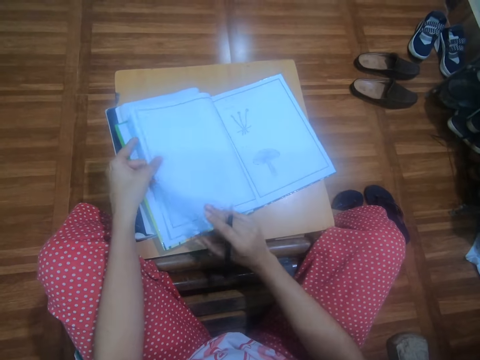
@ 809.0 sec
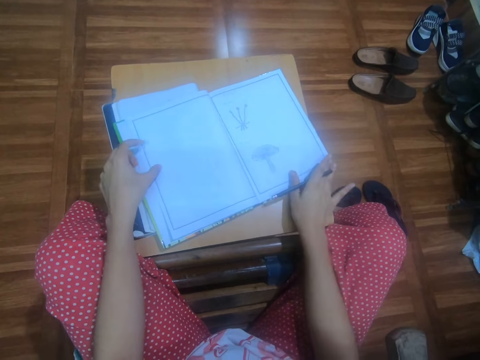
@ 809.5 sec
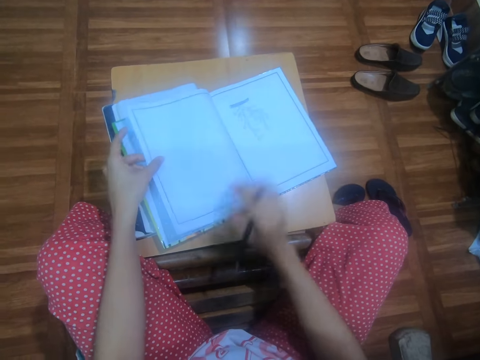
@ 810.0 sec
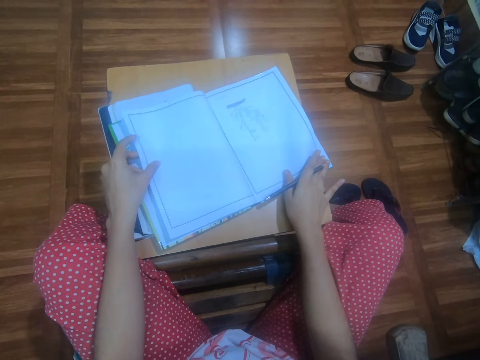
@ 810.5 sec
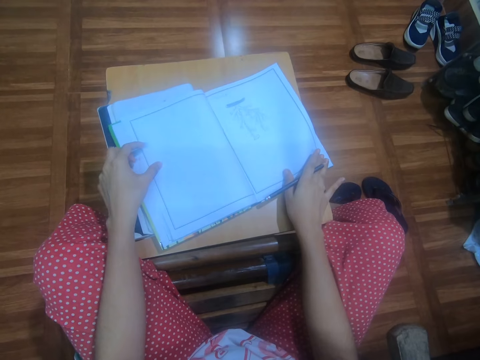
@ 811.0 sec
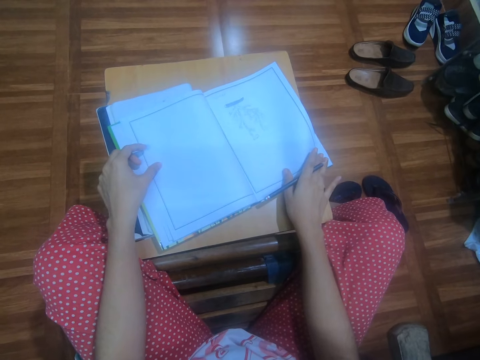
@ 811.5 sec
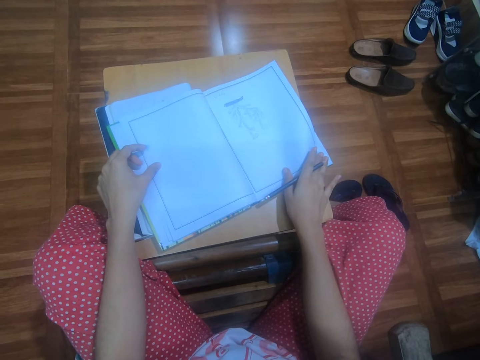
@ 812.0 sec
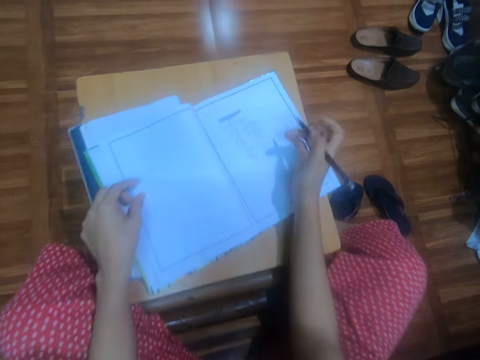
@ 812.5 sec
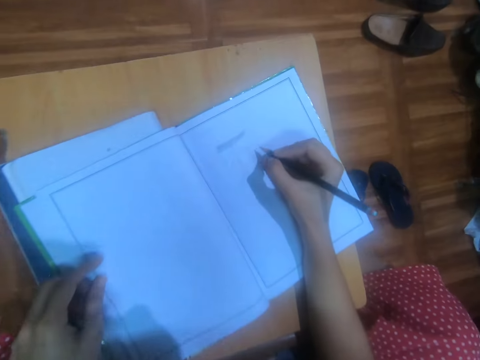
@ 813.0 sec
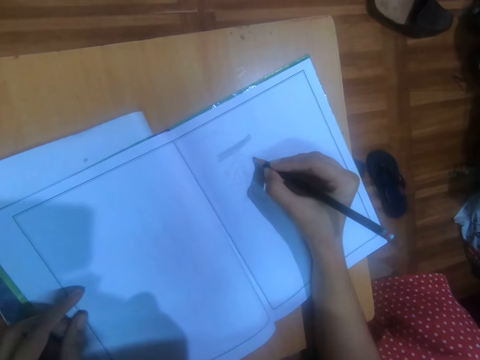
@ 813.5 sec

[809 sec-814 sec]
The camera wearer writes on the book with the pencil in her right hand.

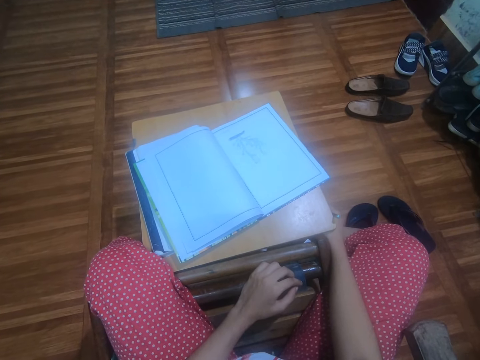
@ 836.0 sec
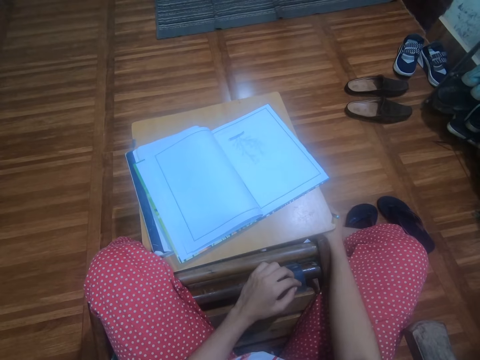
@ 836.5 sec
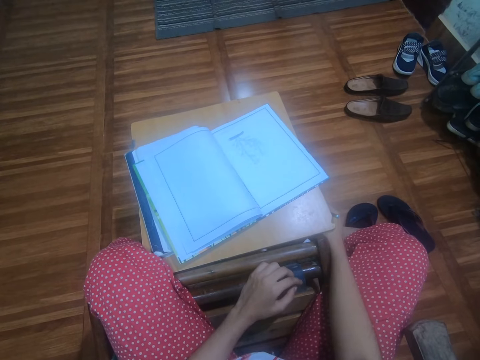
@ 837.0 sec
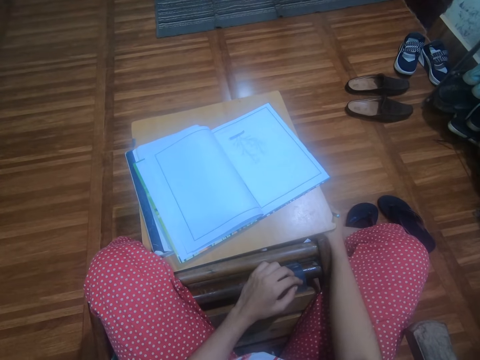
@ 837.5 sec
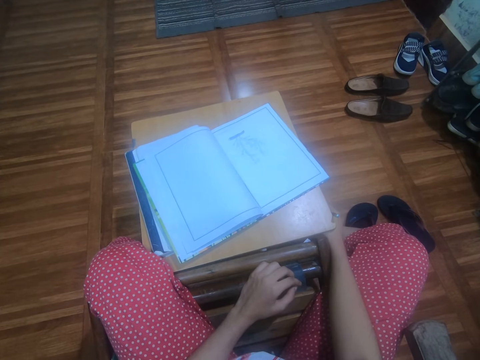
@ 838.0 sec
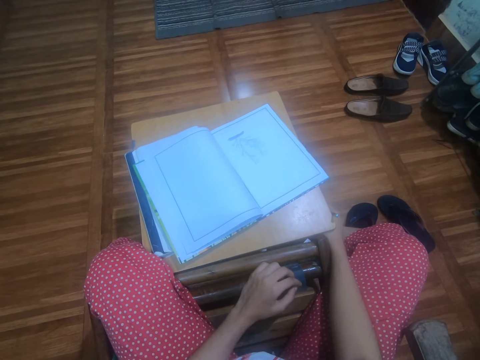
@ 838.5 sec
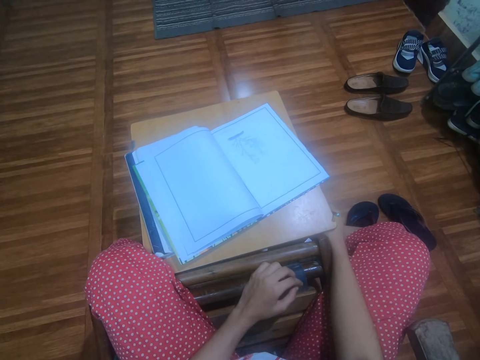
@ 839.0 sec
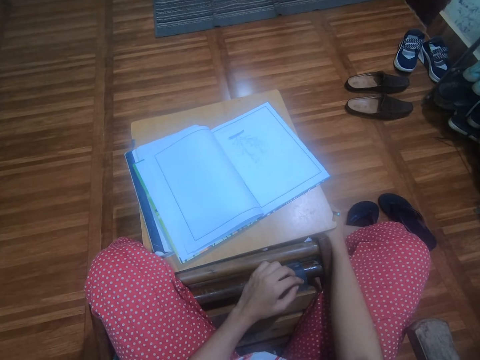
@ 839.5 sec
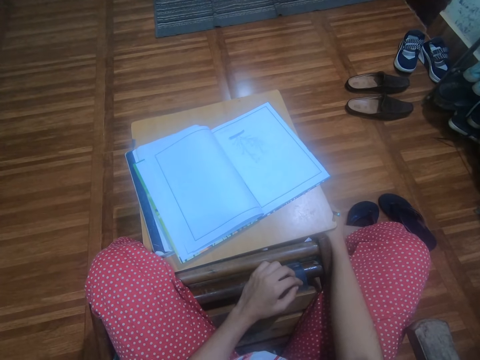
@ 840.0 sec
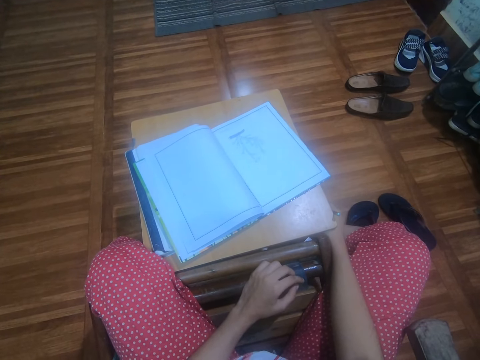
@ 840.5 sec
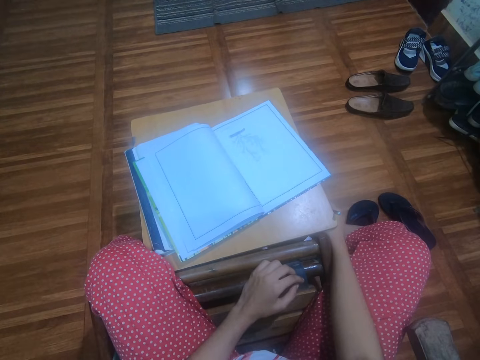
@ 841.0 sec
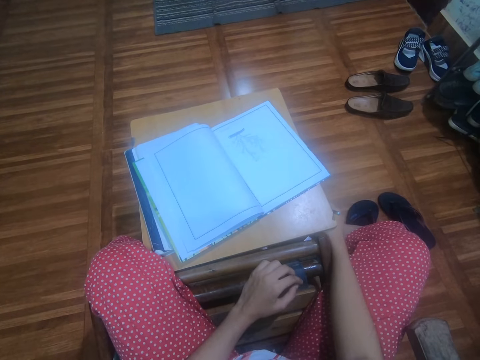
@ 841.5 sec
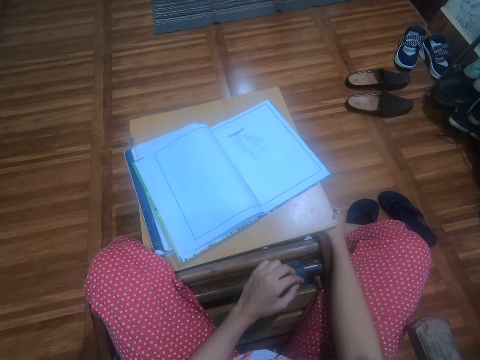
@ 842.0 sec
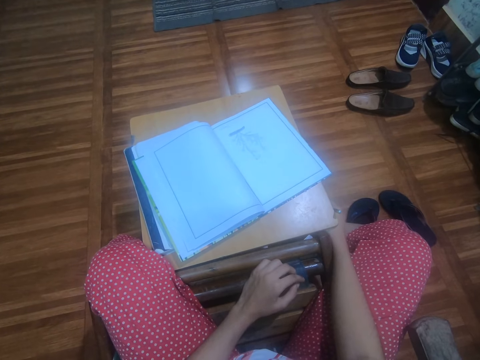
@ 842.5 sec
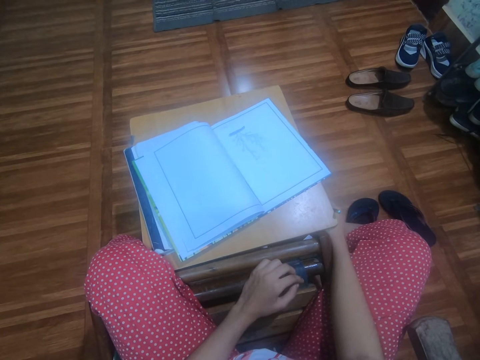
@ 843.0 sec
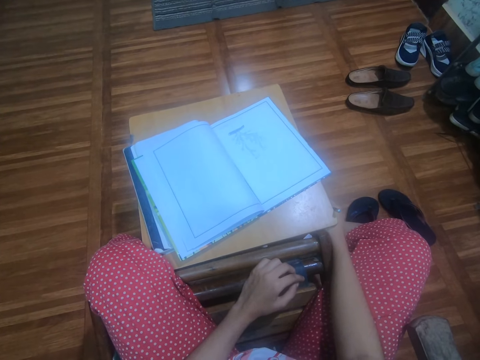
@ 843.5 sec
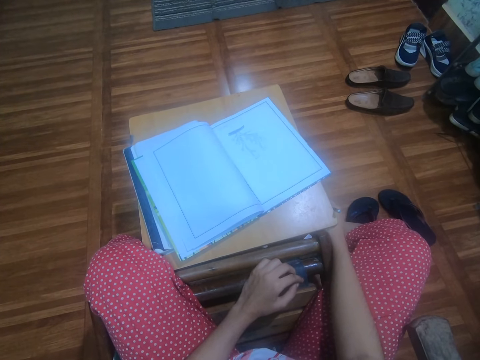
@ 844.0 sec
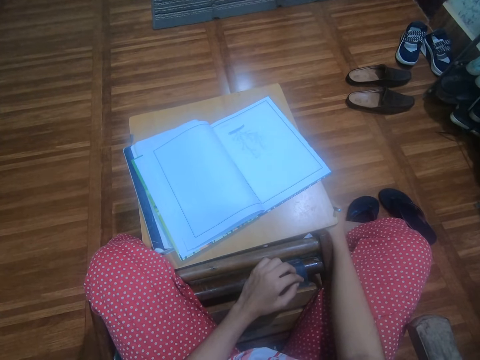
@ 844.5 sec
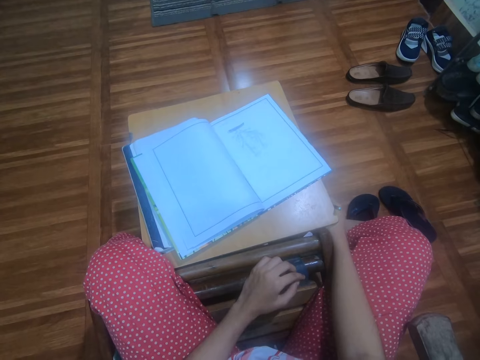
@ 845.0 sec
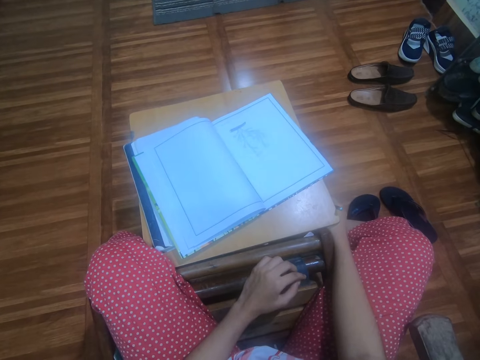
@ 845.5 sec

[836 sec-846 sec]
The camera wearer looks at a book.

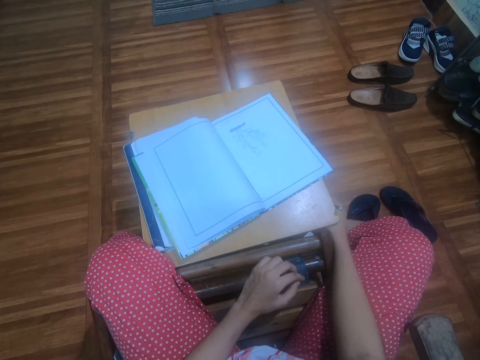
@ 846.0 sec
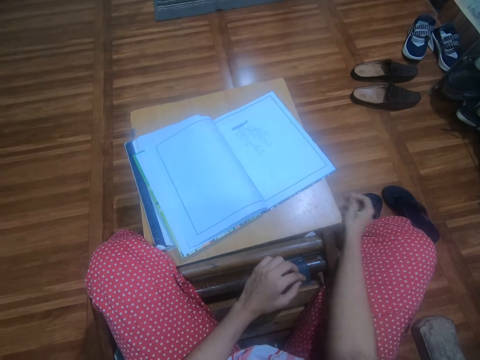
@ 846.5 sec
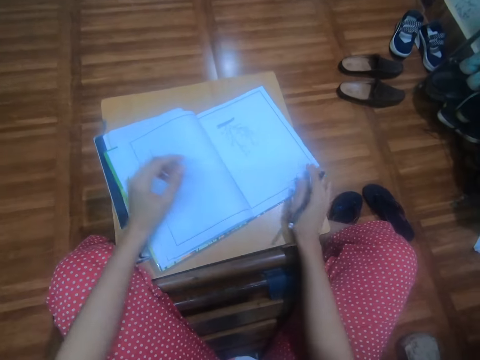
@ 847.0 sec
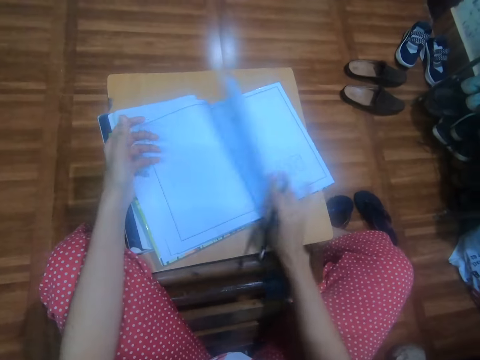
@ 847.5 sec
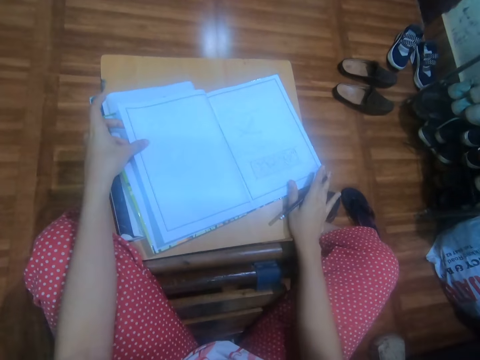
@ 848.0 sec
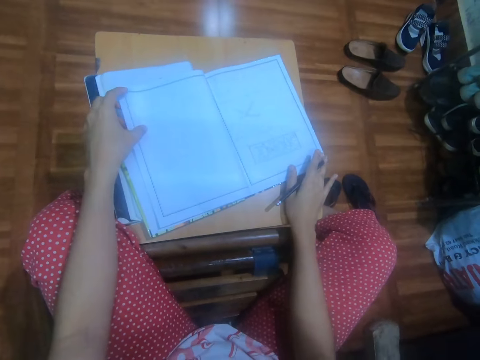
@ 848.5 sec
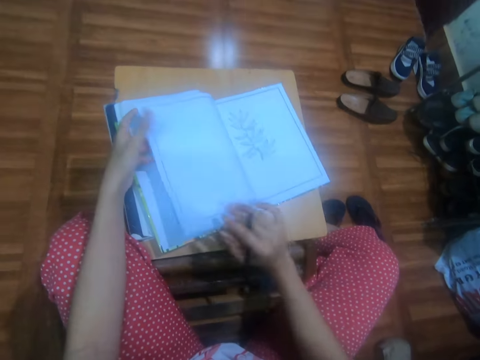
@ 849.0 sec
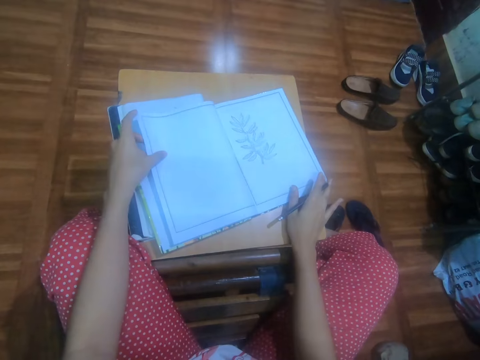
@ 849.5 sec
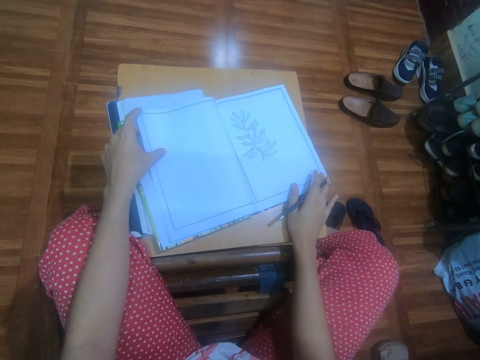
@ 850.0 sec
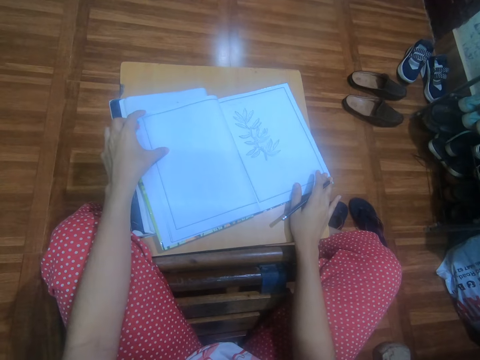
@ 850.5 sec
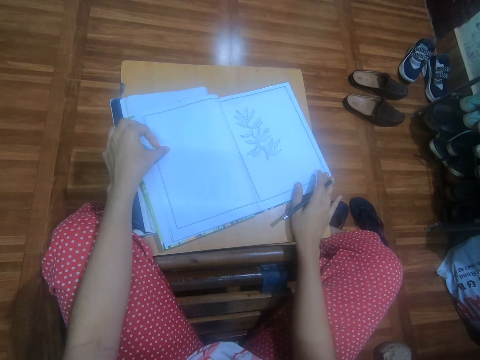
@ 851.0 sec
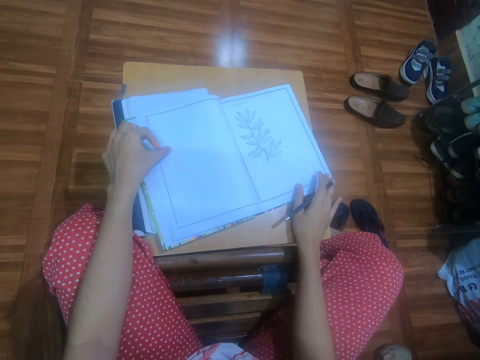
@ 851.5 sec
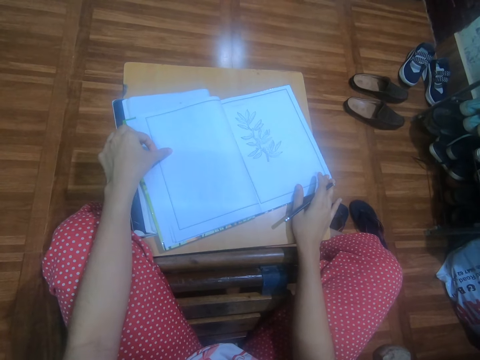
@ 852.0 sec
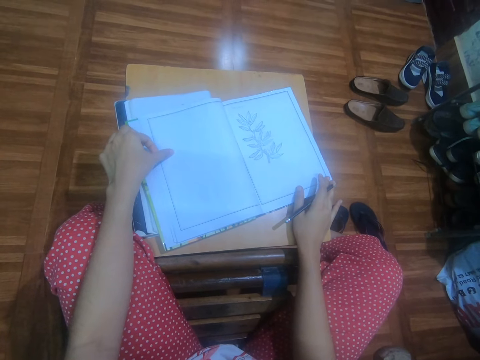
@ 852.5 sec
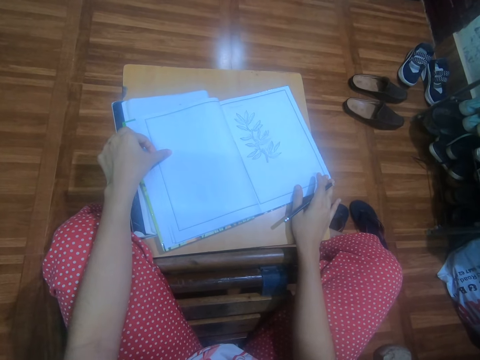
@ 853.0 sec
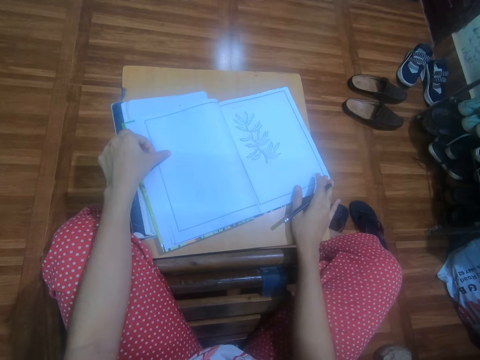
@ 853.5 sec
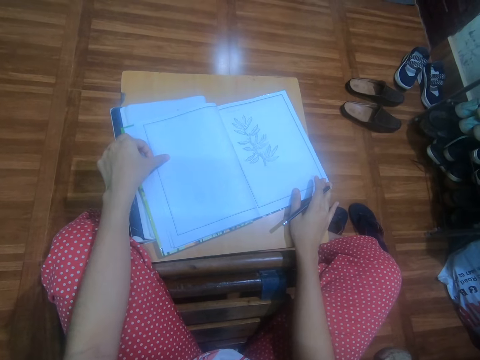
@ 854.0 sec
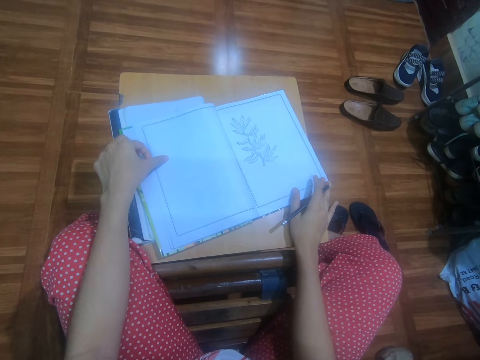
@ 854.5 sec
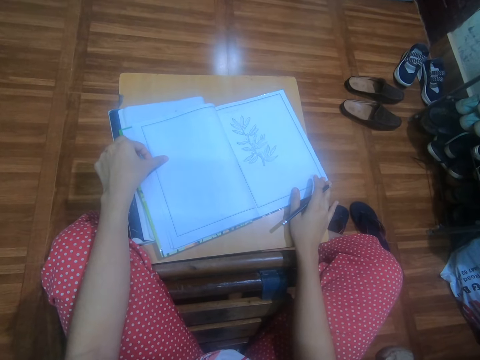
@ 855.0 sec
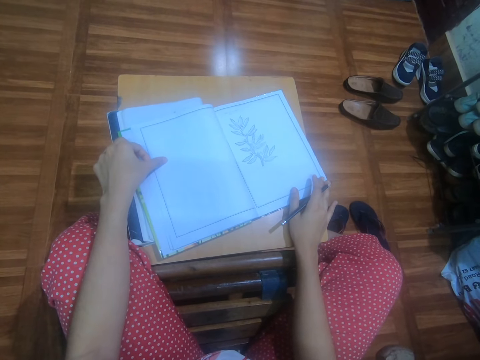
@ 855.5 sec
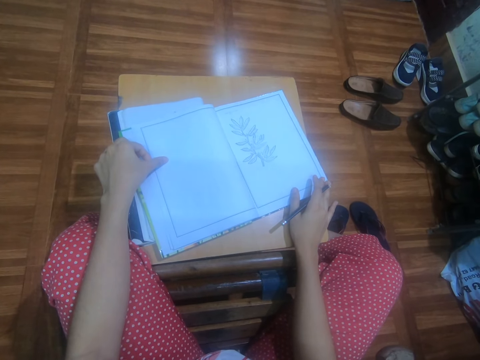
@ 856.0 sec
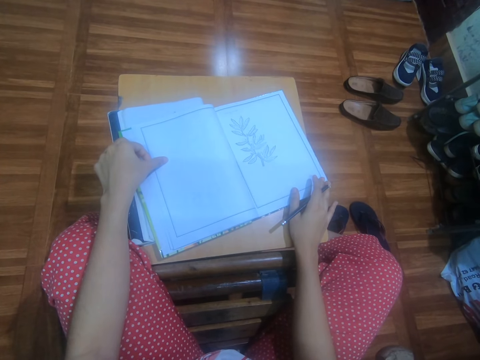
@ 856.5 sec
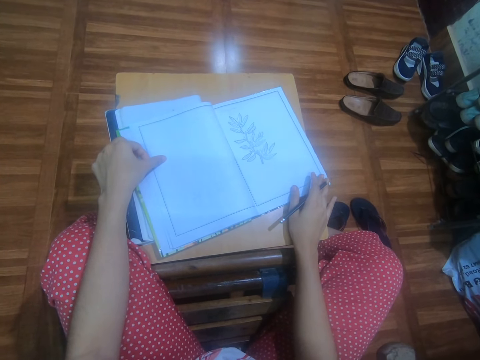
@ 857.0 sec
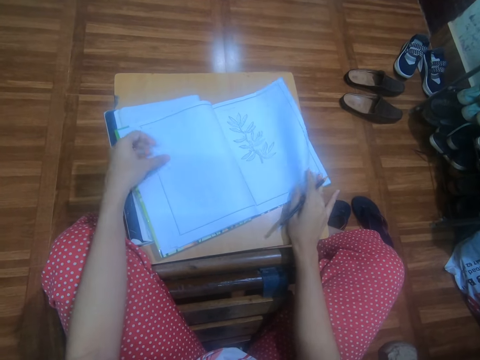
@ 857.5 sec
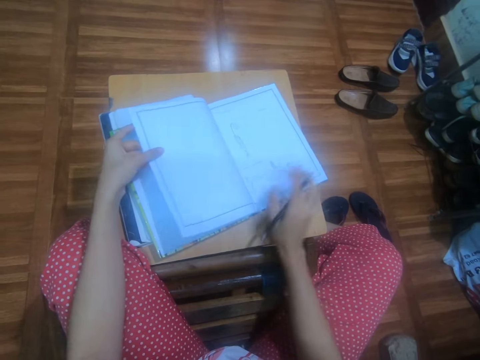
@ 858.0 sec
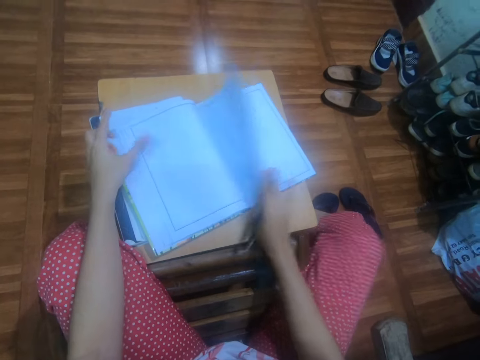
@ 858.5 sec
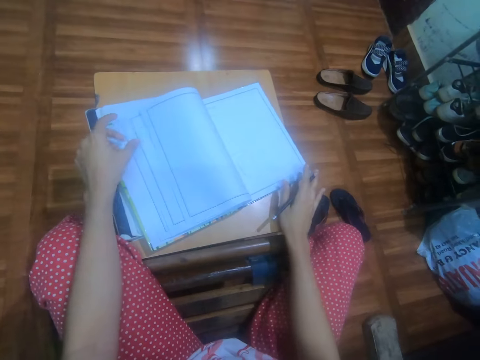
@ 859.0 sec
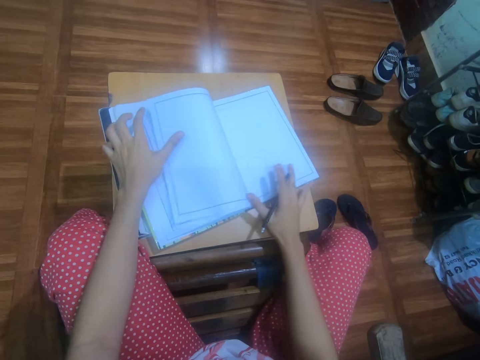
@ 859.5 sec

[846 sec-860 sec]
The camera wearer places her left hand on the drawing book on the table. She opens a page of the drawing book with her right hand. She passes the page of the drawing book to her left hand. She opens a page of the drawing book with her right hand. She passes the page of the drawing book to her left hand. She places her right hand on the table. She drops the page of the drawing book with her left hand. She holds the drawing book on the table with her left hand. She looks at the inside of the book. She opens a page of the drawing book with her right hand. She passes the page of the drawing book to her left hand. She opens a page of the drawing book with her right hand. She passes the page of the drawing book to her left hand. She drops the page of the drawing book with her left hand. She holds the drawing book on the table with her left hand.
